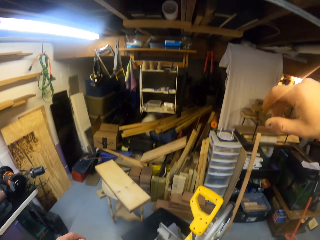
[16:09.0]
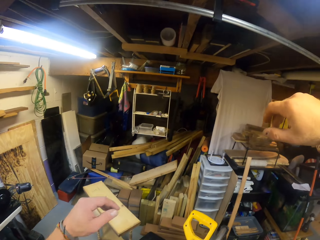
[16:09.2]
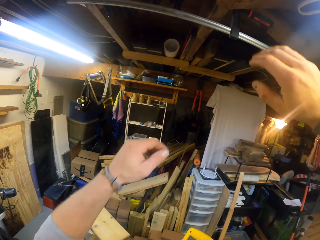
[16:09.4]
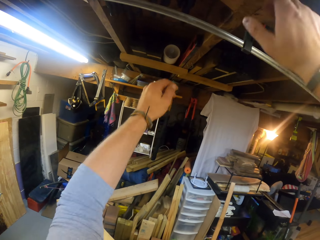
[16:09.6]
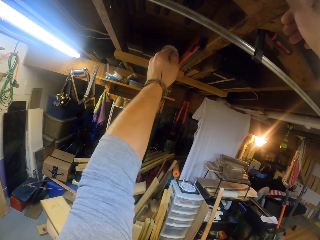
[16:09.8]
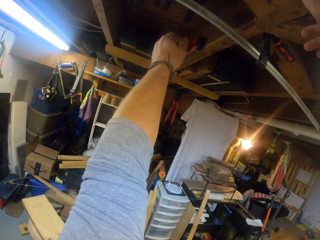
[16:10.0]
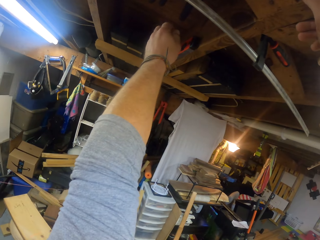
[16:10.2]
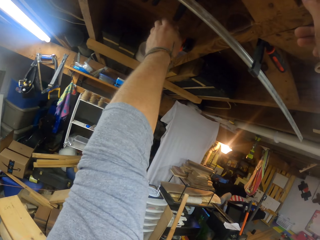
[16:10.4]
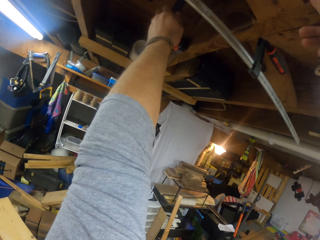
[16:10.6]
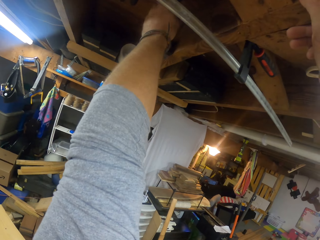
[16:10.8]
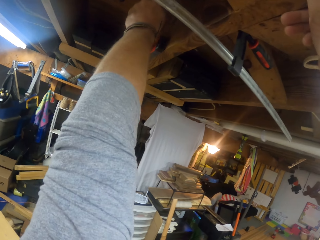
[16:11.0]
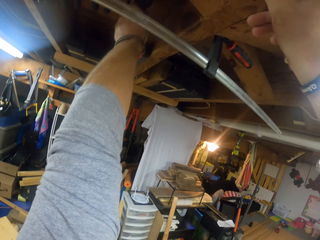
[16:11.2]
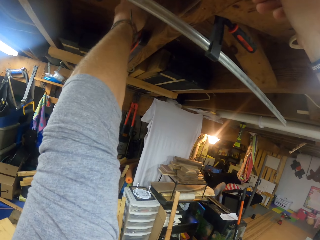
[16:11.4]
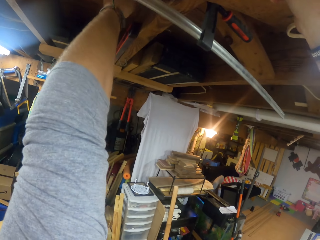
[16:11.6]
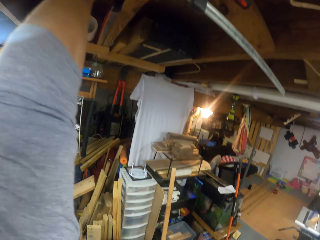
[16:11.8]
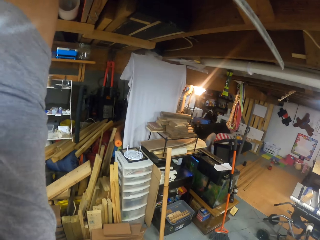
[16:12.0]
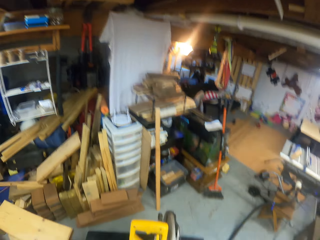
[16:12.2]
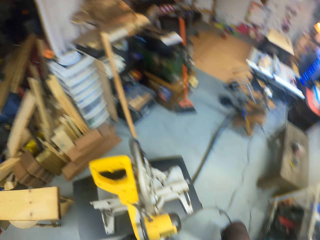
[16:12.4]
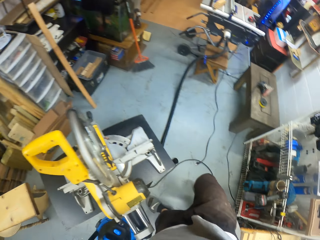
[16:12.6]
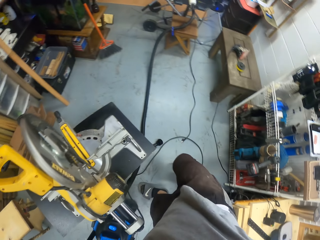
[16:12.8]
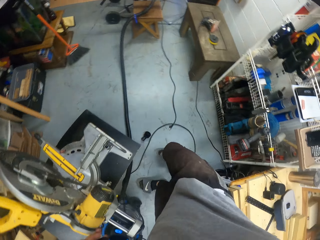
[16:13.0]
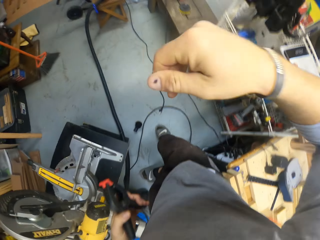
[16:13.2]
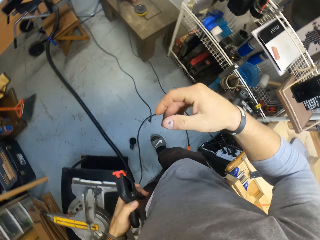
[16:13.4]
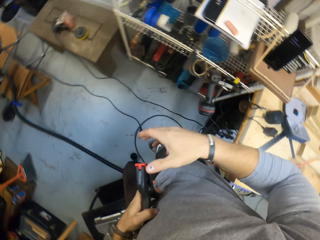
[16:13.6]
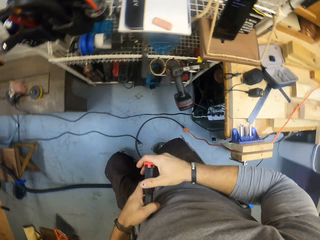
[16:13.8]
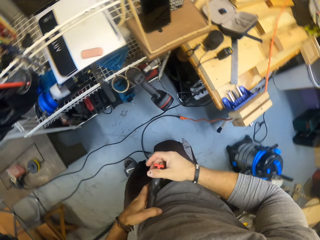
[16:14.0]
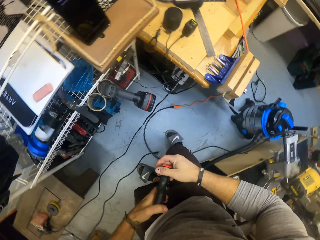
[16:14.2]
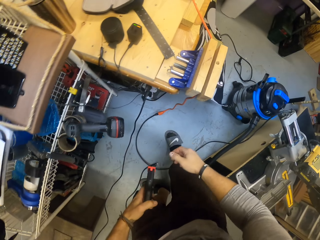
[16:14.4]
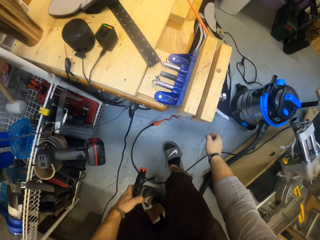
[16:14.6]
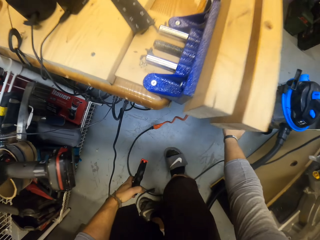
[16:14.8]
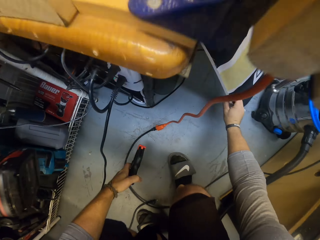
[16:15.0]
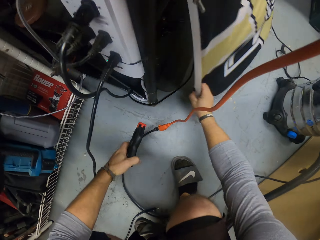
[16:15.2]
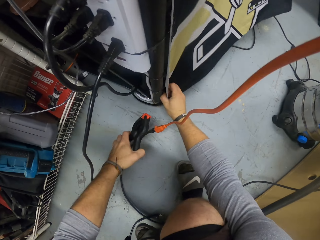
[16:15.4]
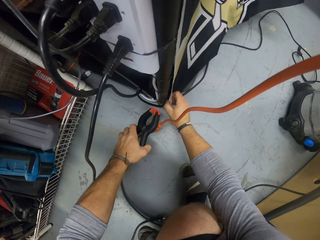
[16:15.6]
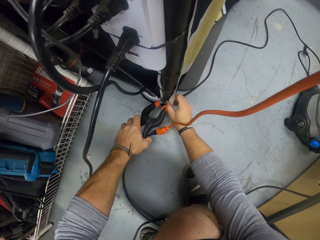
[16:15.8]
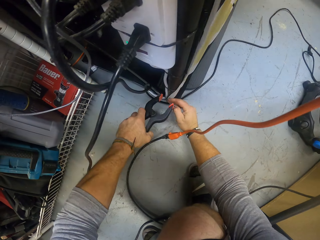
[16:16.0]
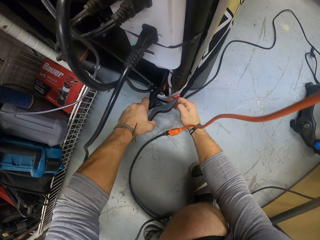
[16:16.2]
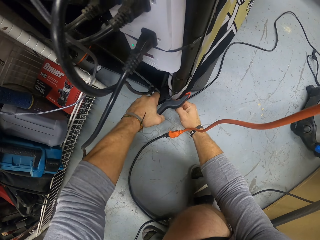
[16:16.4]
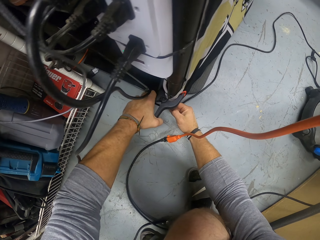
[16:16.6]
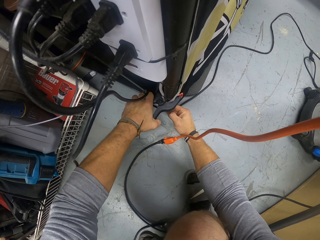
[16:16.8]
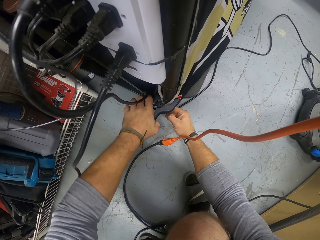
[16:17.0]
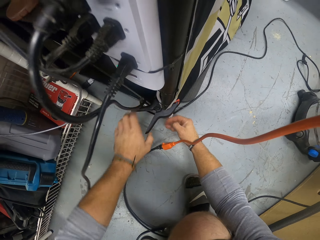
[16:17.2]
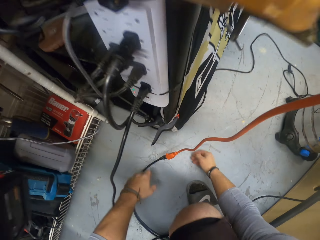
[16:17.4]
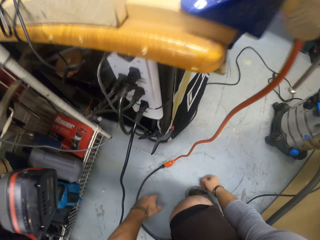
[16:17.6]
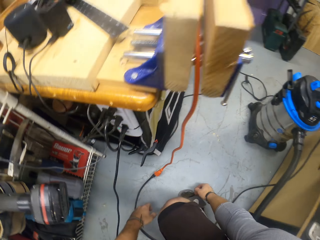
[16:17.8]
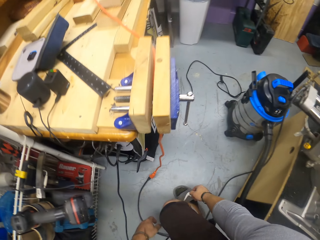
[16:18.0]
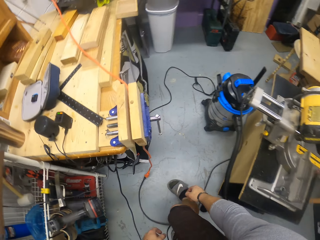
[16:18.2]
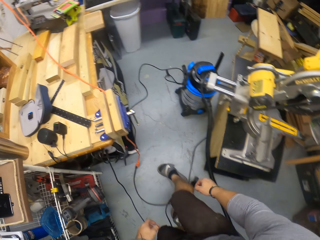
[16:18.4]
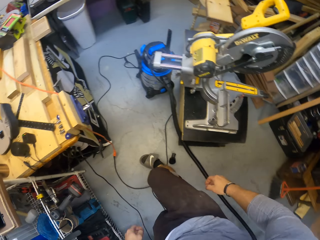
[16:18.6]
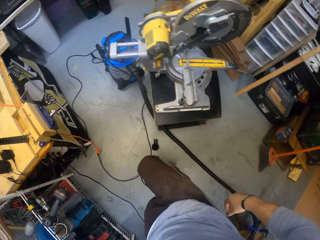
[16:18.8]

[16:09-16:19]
The camera wearer raises his hands. He holds the ceiling wood with his right hand. He holds the ceiling wood with his right hand again. He picks up pliers. He holds the pliers in his right hand. He holds the pliers with both hands. He holds the cloth with his right hand. He holds the cloth to the leg of a table with the pliers in his right hand. He removes his left hand from the pliers.

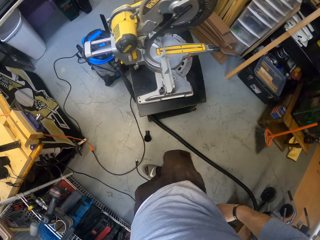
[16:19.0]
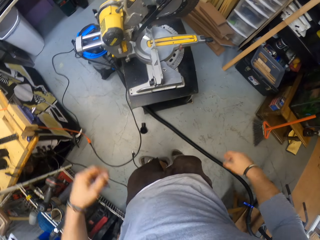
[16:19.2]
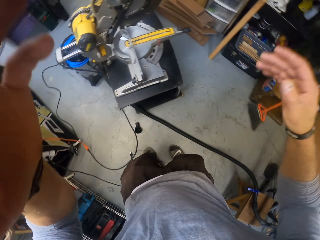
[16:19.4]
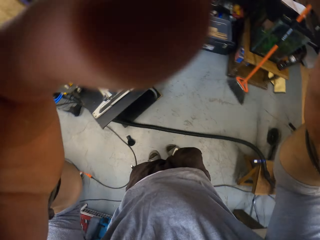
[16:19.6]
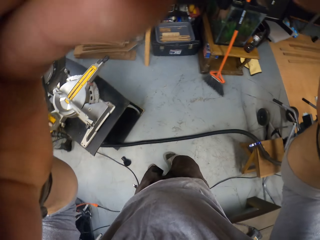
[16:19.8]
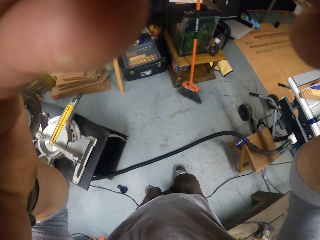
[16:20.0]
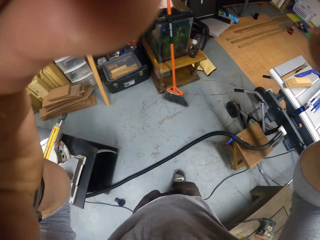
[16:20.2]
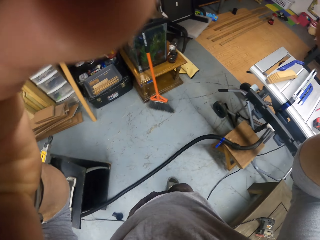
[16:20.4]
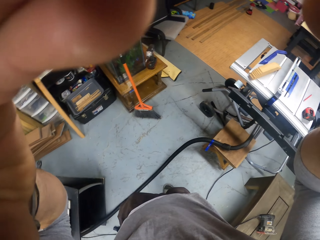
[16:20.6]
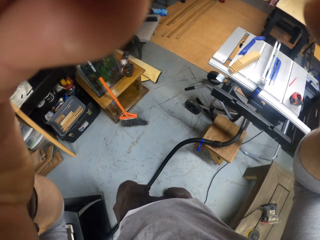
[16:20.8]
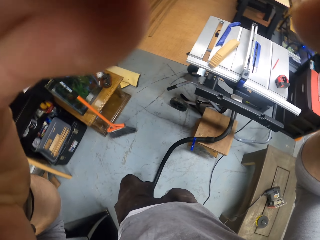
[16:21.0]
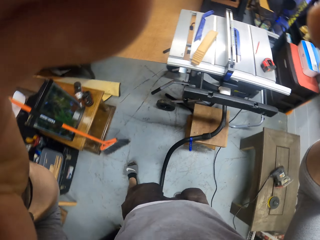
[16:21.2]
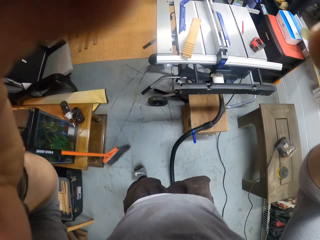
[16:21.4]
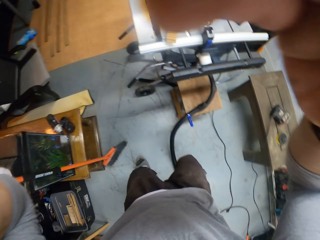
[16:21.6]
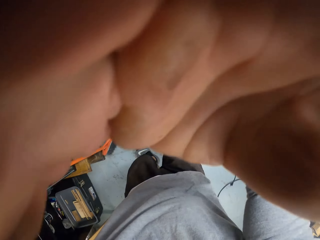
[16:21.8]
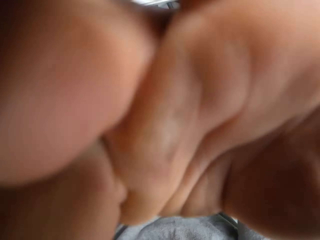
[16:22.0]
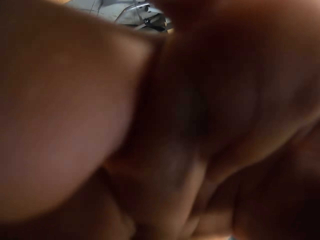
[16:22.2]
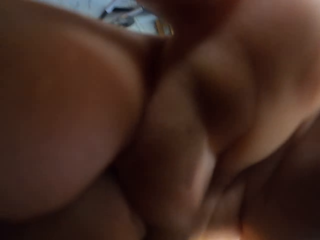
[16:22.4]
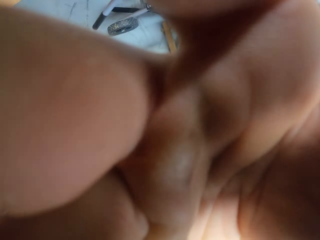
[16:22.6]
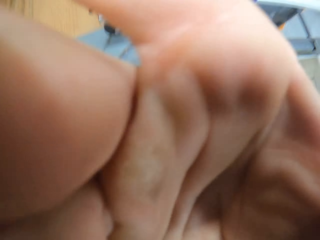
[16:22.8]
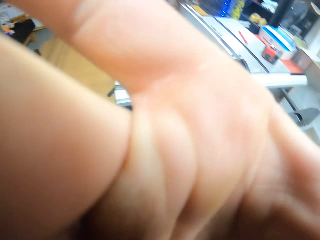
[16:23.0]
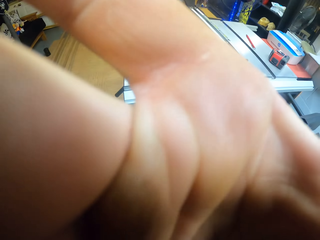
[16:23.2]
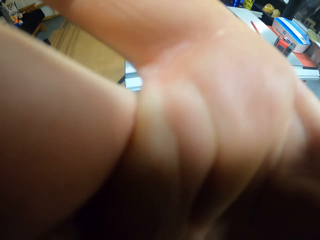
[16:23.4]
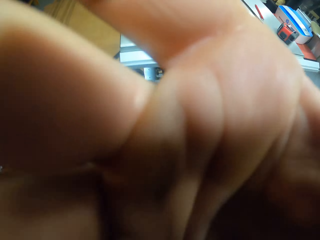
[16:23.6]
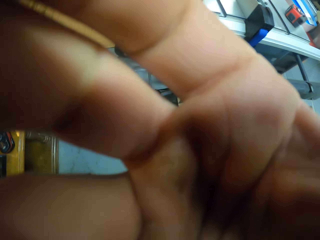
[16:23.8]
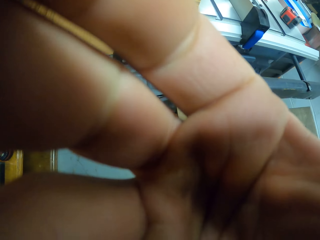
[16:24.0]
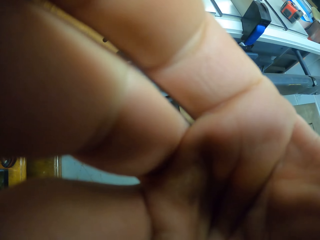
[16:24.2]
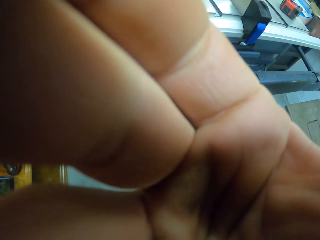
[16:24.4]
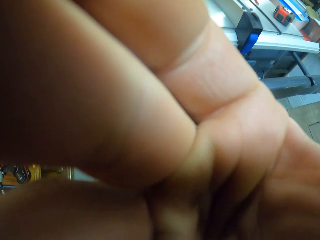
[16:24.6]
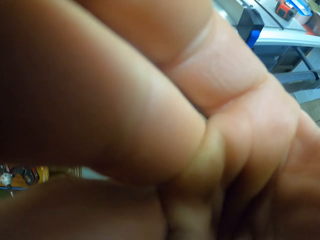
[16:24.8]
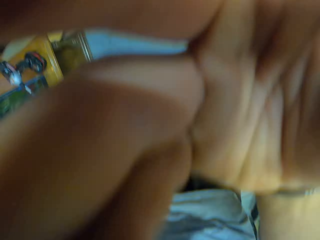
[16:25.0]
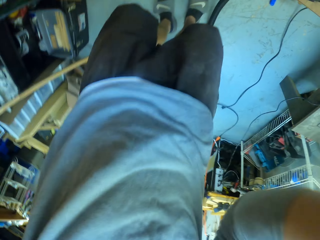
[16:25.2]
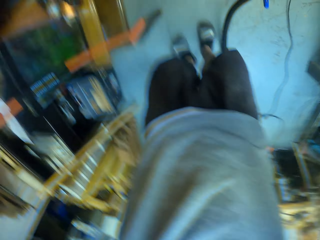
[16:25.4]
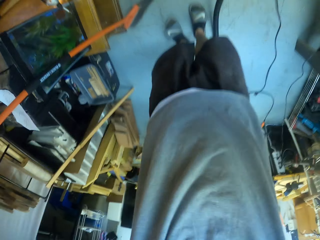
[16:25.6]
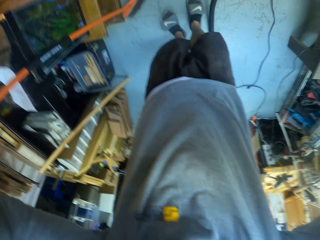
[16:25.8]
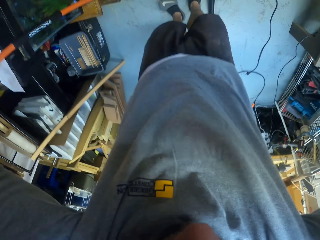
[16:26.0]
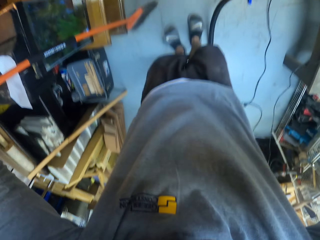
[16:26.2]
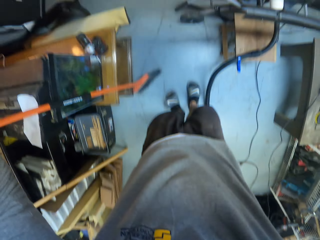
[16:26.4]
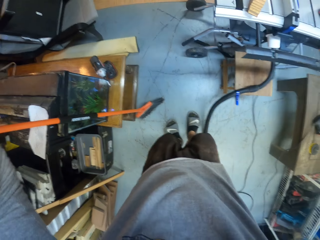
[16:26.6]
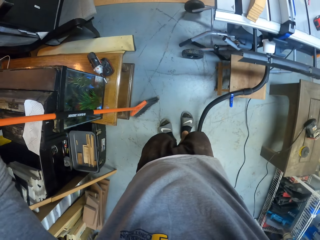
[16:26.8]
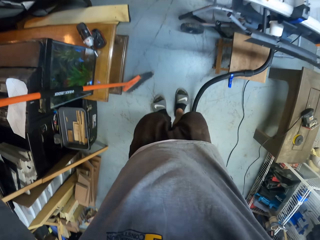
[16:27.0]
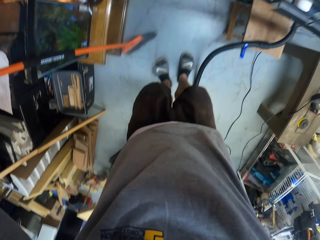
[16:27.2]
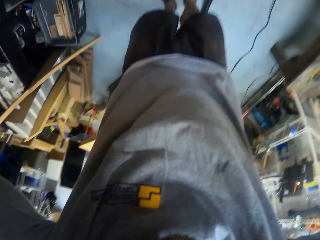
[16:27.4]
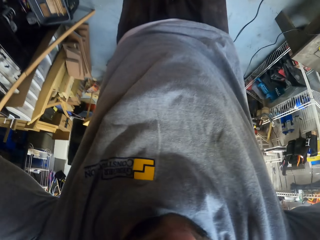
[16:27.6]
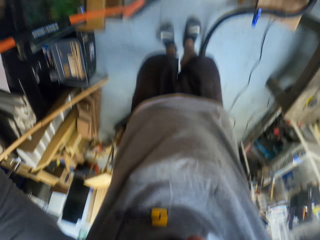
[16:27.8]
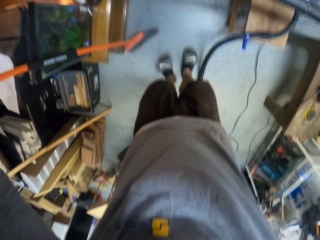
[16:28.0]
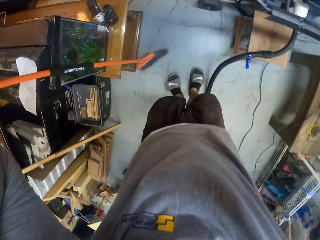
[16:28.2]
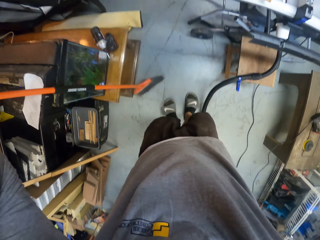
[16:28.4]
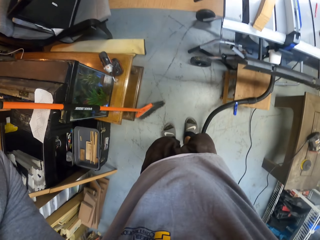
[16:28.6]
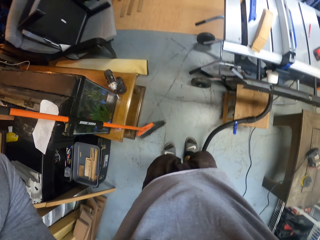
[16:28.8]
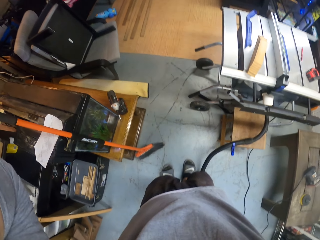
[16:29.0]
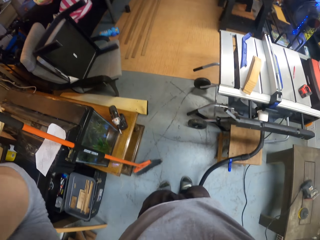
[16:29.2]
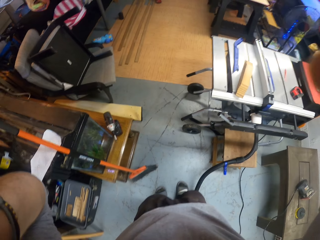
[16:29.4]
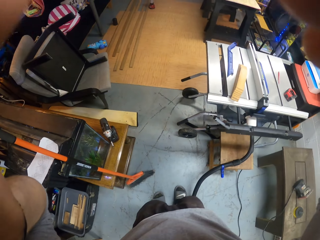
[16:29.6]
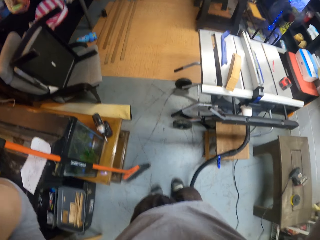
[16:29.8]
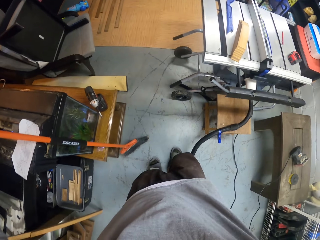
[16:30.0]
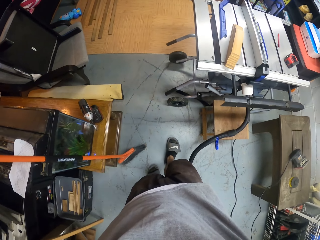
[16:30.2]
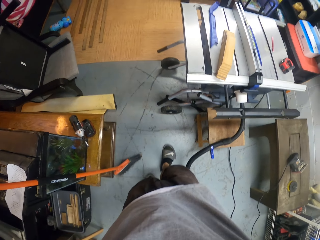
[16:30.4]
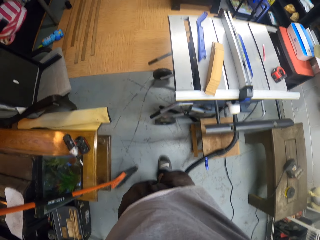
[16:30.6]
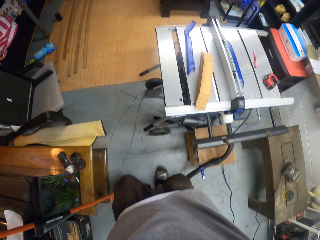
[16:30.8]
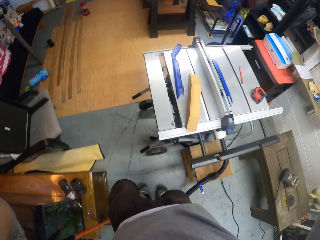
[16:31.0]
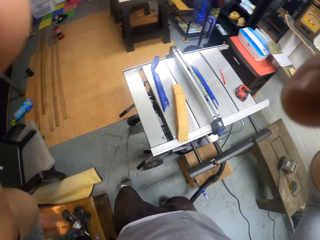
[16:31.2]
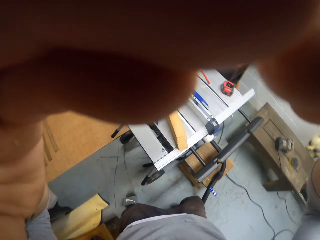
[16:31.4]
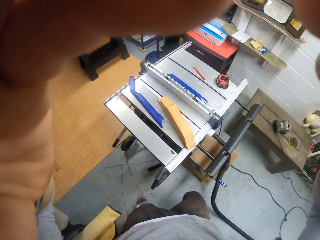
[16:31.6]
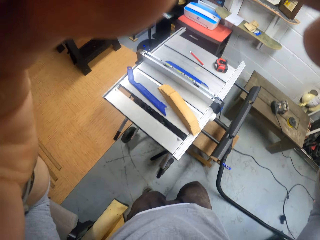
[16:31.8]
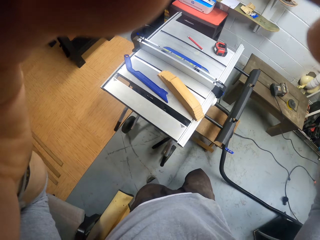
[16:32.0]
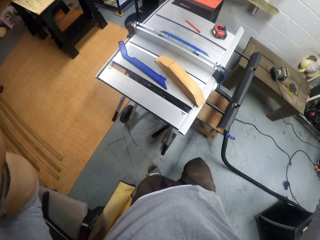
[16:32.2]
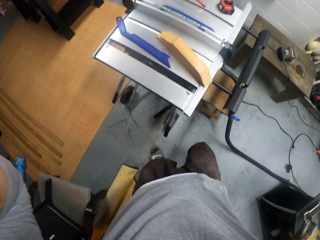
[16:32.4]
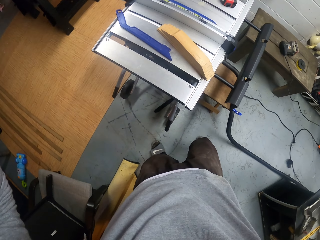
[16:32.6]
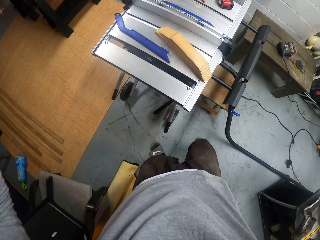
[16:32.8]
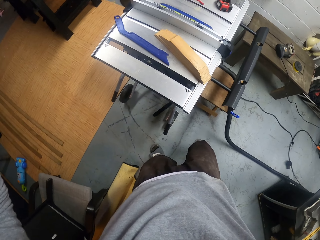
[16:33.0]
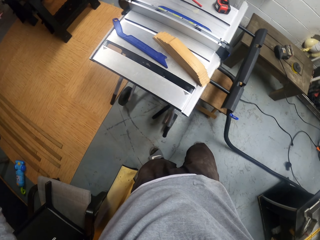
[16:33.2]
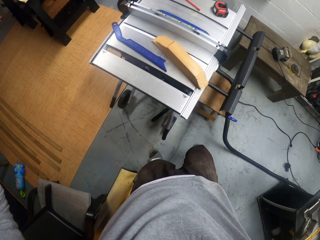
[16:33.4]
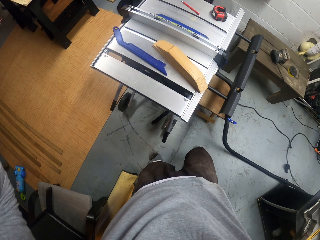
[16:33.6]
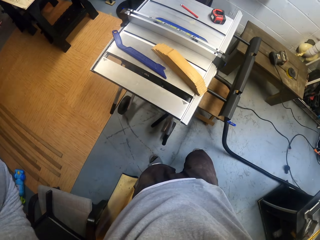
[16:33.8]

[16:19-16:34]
The camera wearer looks around and raises his hands. He adjusts his camera with both hands. He walks around. He moves the camera. He walks towards the table. He adjusts the camera.
